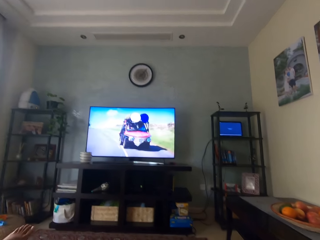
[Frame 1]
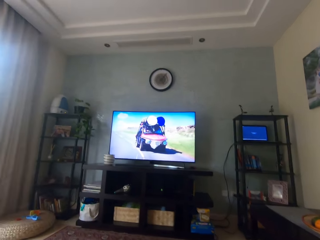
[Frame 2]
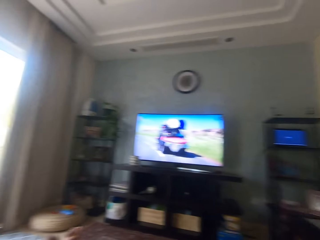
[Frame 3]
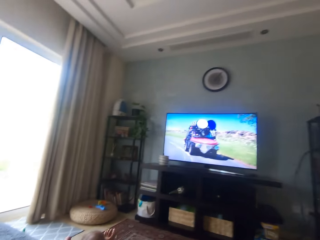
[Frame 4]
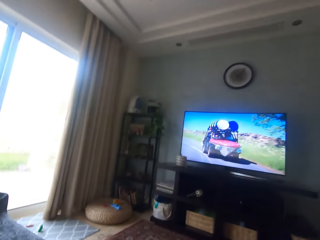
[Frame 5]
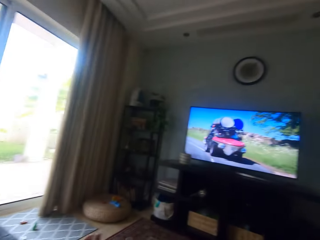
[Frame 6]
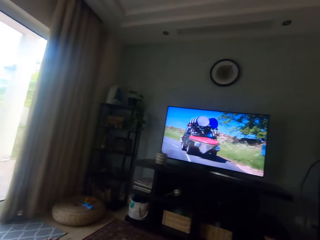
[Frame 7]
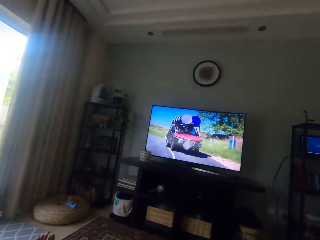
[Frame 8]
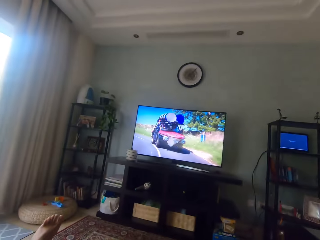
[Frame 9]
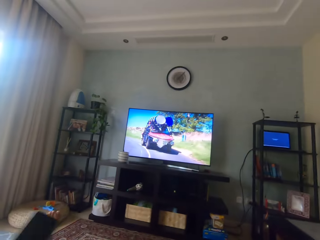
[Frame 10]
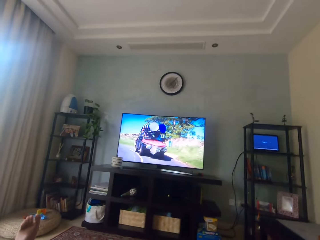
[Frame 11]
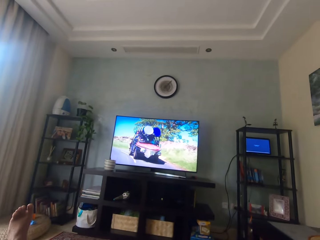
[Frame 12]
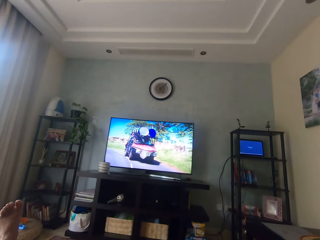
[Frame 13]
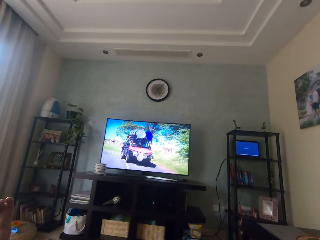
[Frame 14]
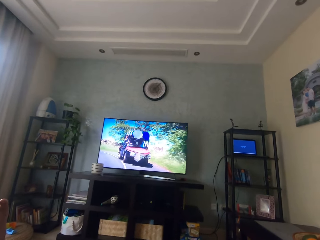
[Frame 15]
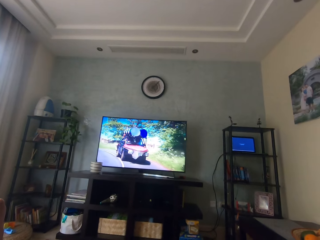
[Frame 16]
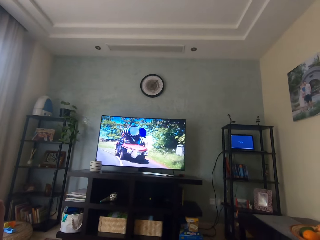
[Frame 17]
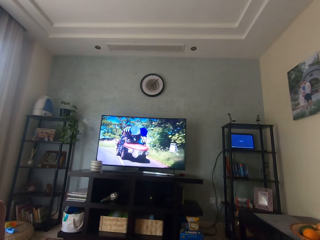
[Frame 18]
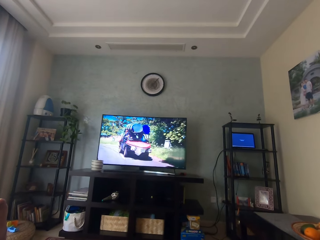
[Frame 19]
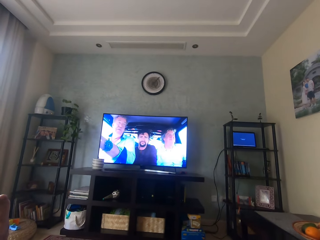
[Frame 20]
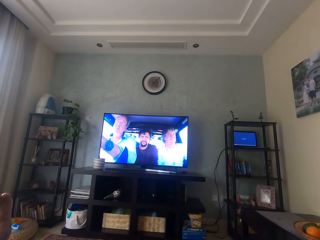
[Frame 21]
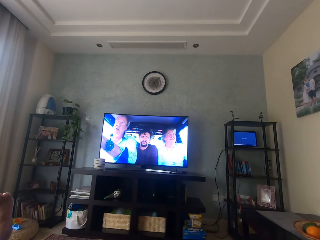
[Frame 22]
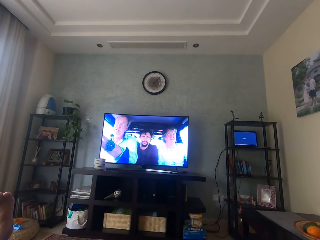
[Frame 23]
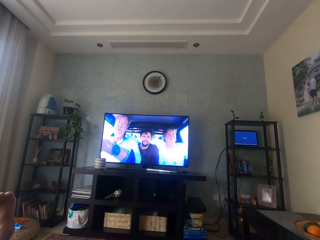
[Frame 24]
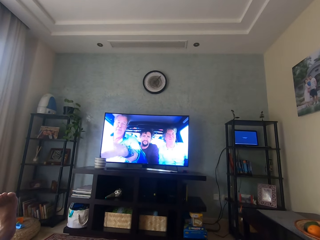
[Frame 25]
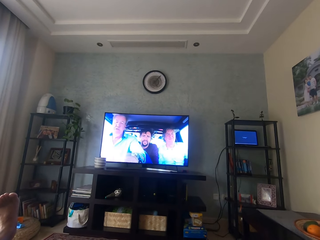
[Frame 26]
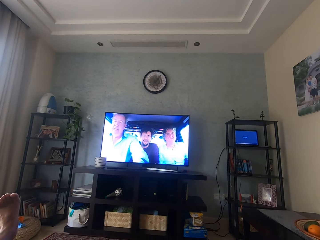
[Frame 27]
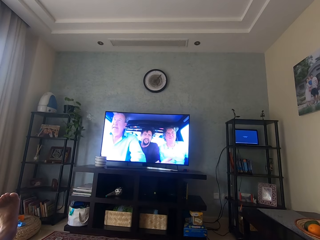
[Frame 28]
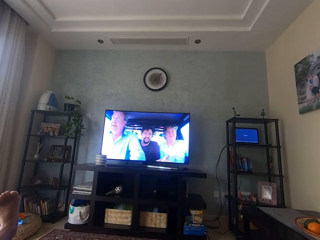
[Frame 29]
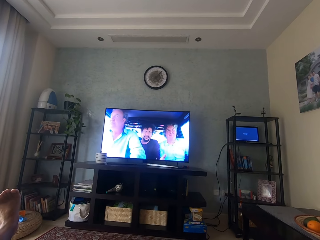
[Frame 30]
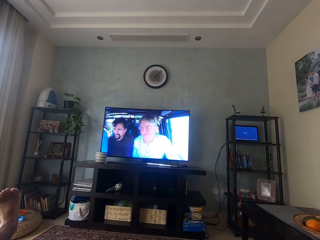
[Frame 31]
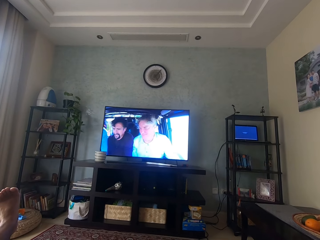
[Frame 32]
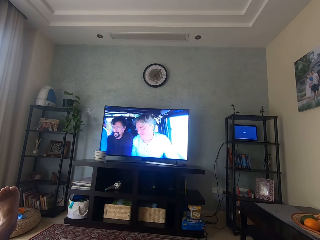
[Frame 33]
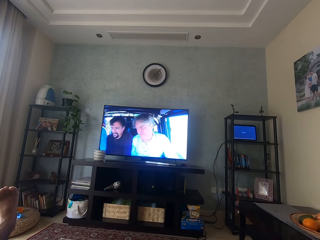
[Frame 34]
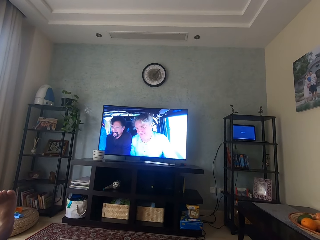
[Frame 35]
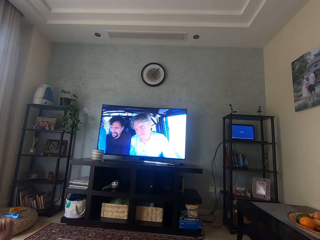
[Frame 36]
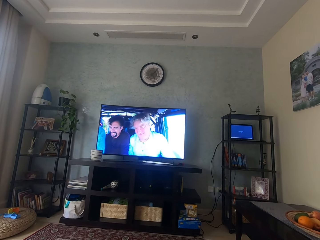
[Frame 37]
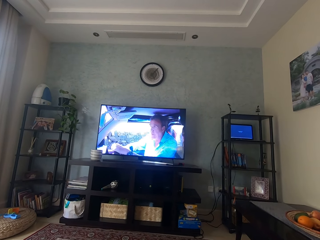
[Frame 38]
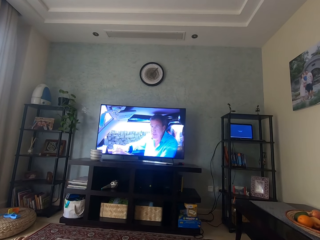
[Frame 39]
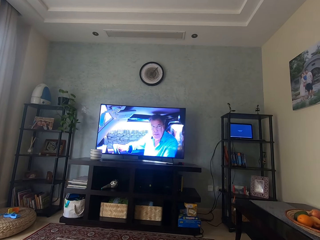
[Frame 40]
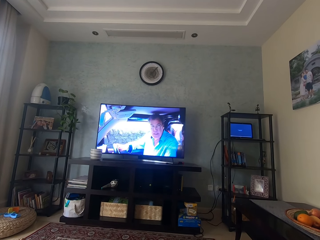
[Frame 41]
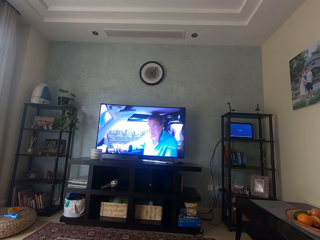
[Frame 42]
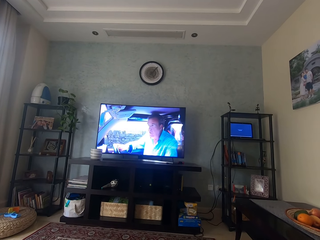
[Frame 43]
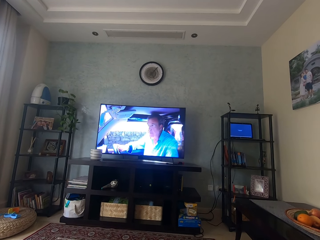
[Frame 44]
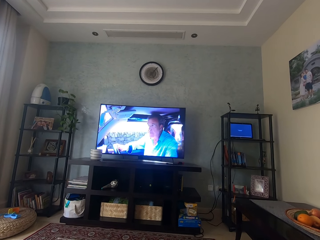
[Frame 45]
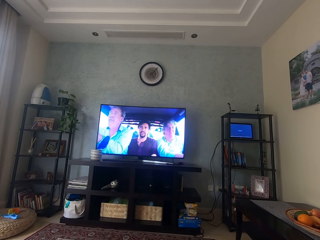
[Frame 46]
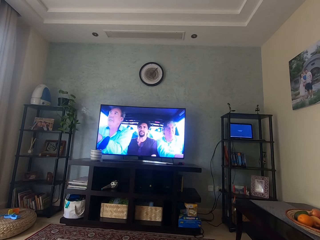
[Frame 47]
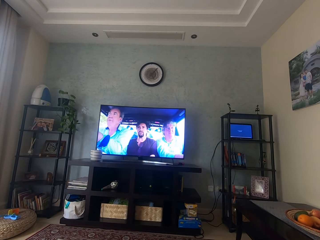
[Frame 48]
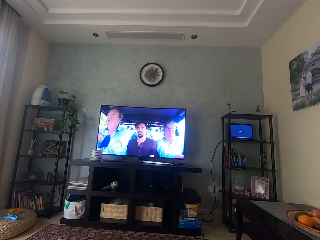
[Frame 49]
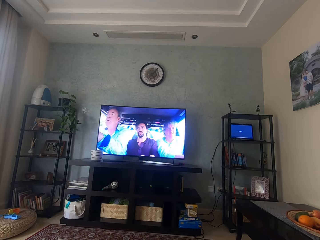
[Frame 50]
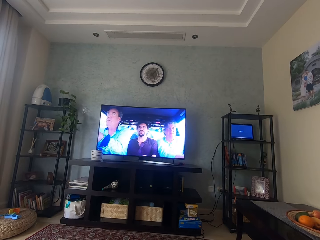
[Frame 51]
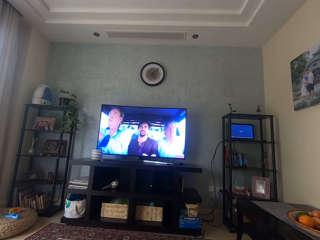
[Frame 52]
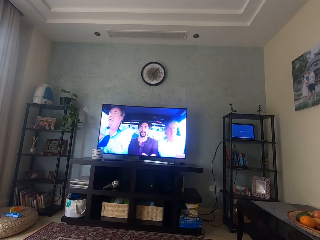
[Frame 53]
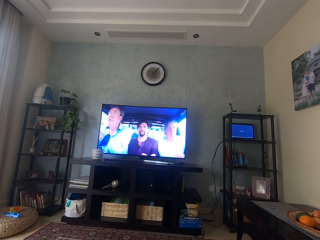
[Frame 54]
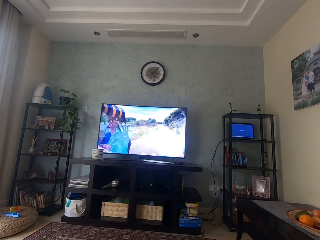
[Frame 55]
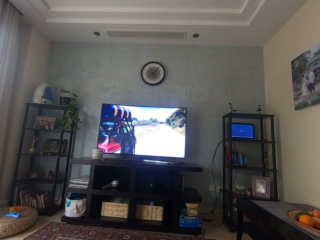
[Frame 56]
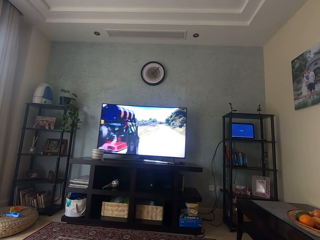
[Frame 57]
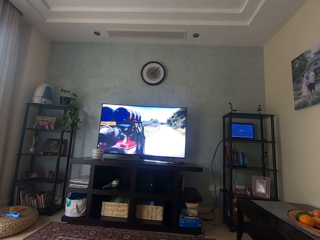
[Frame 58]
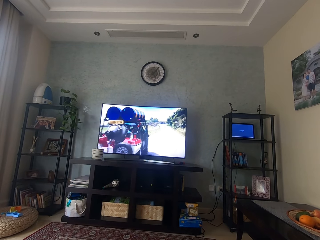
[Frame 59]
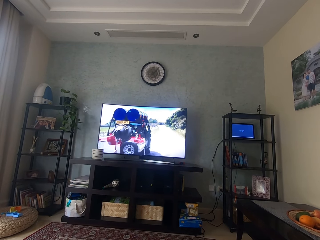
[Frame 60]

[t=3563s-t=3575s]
The camera wearer moves a phone in his left hand.

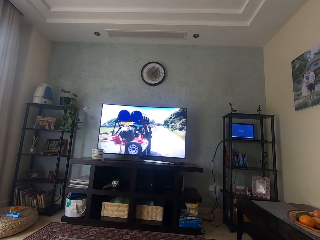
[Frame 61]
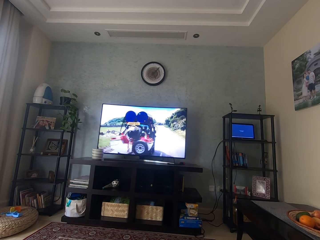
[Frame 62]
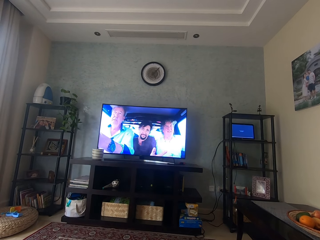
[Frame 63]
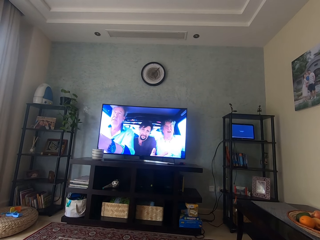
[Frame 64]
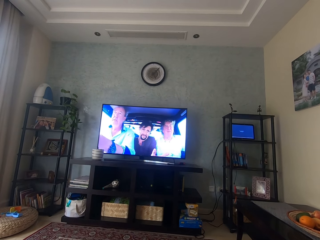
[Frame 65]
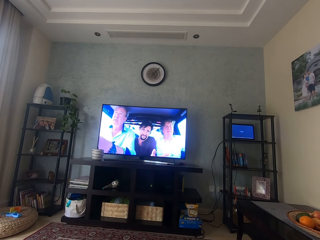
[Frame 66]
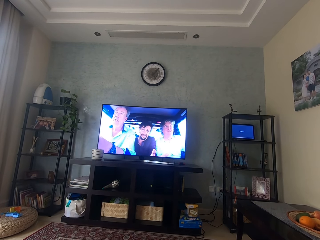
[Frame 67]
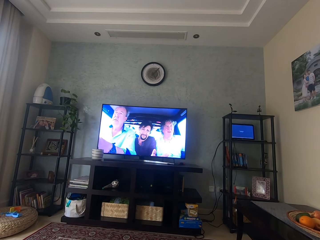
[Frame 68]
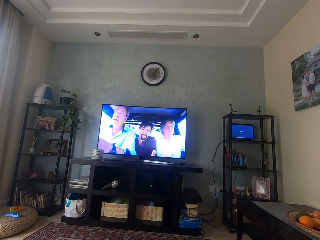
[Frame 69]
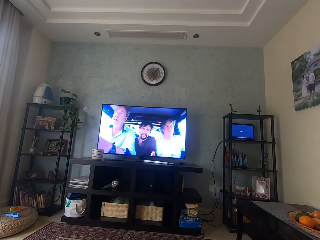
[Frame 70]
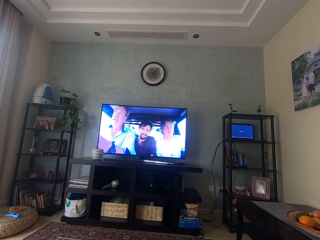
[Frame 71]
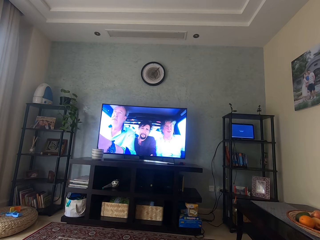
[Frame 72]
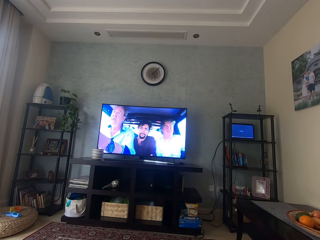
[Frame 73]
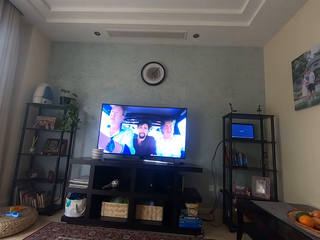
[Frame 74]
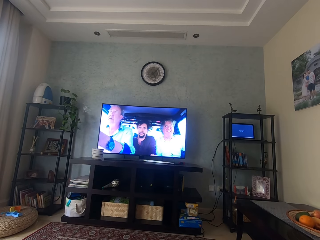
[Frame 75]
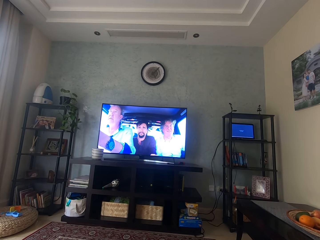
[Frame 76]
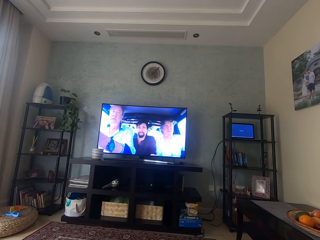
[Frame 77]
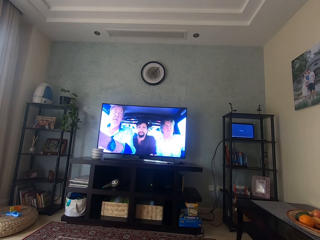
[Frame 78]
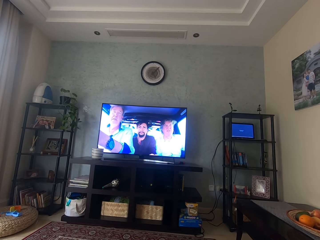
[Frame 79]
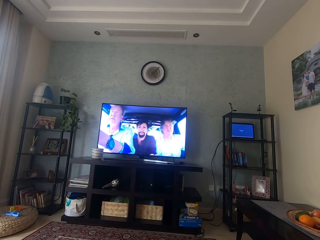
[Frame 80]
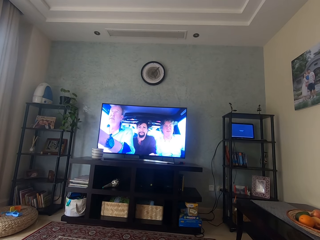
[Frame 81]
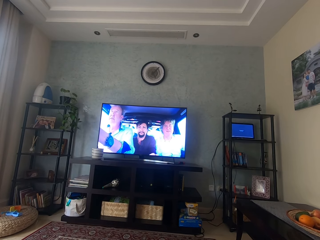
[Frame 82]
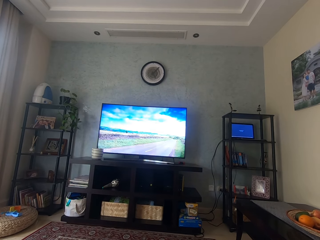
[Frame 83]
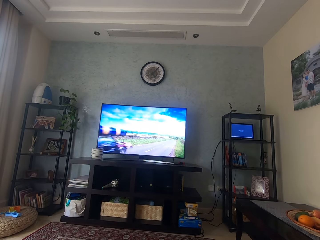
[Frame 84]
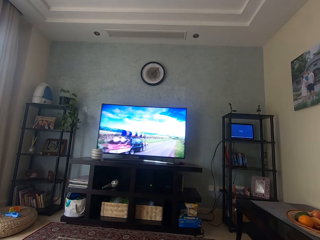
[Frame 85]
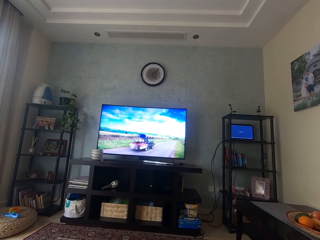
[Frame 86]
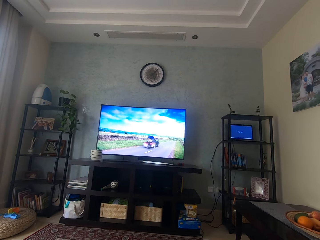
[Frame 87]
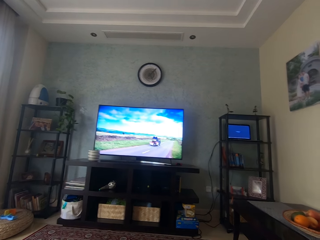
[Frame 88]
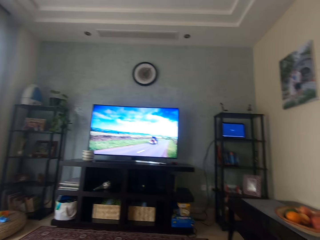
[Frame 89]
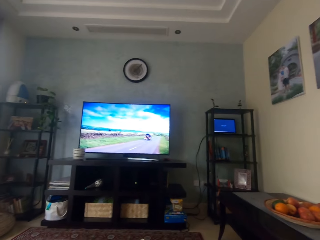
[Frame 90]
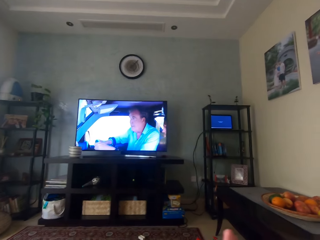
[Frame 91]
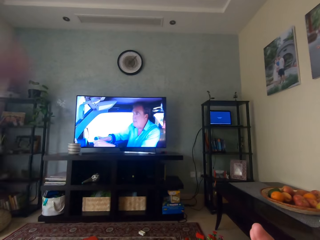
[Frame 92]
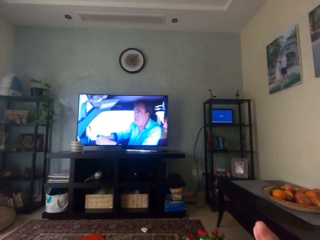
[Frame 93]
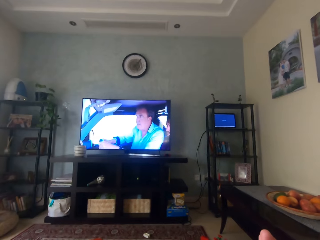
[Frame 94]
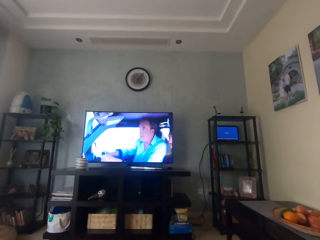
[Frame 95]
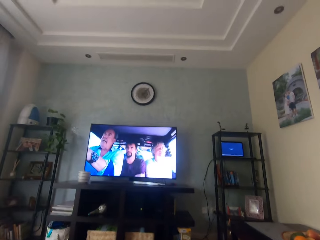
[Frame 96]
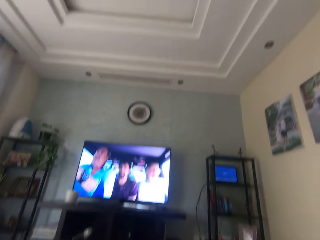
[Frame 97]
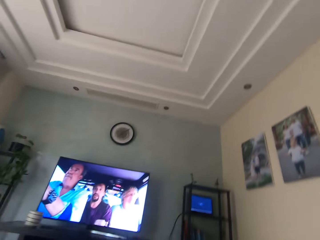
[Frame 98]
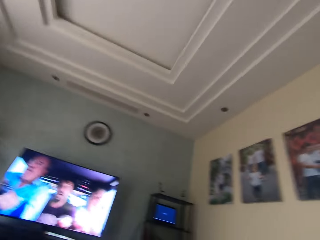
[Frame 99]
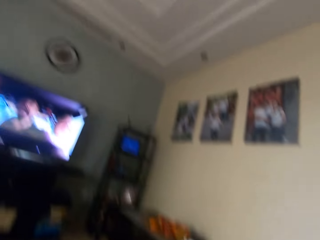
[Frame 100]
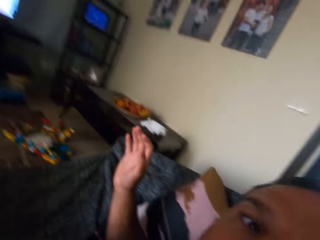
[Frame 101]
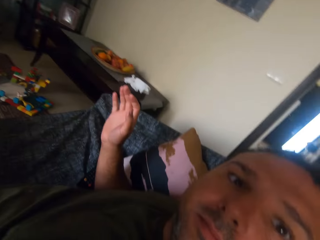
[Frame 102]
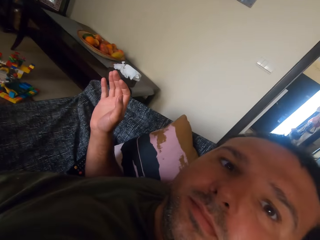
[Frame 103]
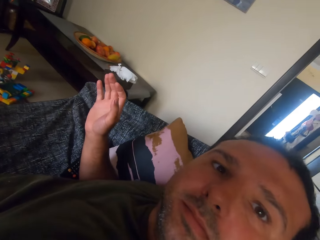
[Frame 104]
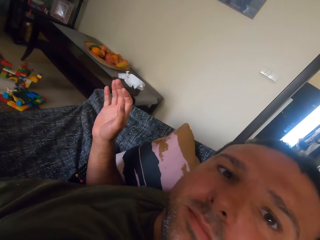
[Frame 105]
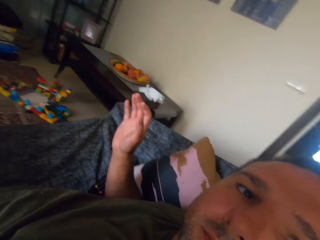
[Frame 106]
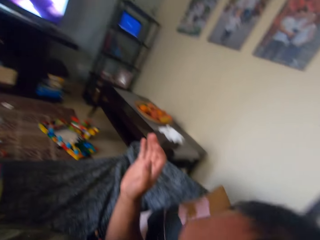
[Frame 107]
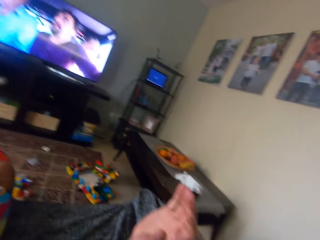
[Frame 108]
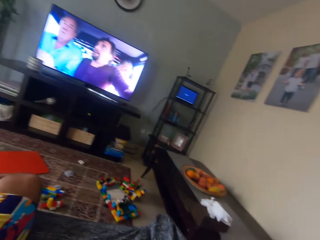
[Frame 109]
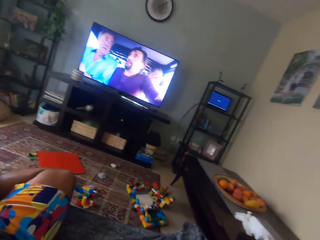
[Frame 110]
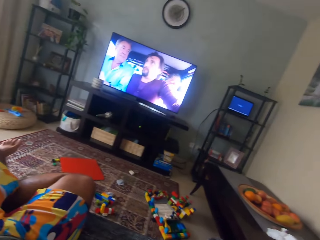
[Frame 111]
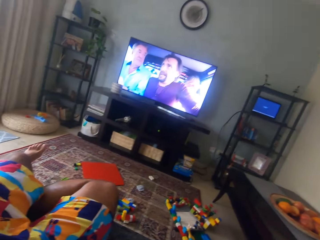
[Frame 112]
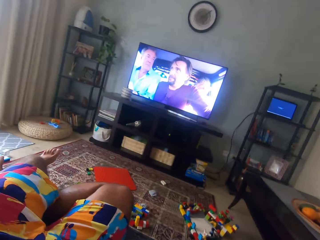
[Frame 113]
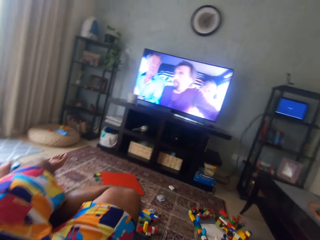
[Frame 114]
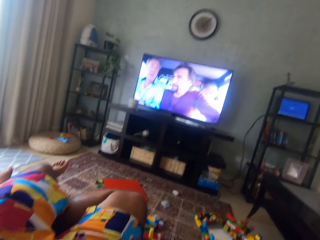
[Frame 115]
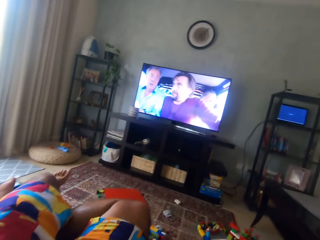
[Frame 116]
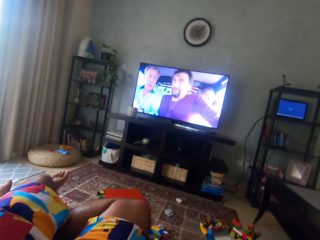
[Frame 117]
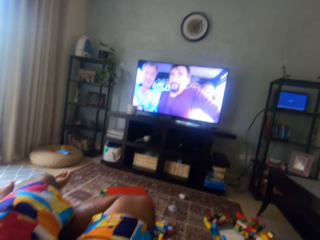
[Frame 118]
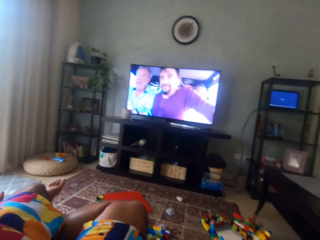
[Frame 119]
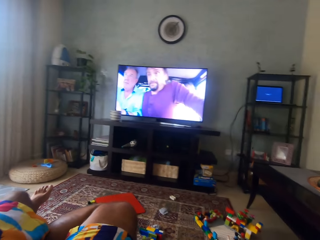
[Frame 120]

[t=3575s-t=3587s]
The camera wearer adjusts a camera on his head with his left hand. He switches the camera to his face. He switches the camera back to the television.
